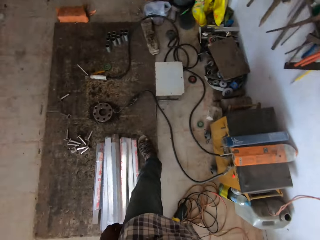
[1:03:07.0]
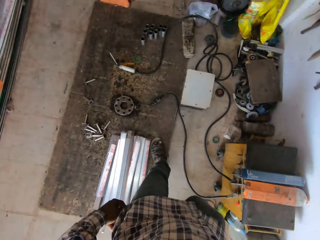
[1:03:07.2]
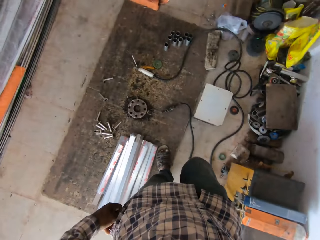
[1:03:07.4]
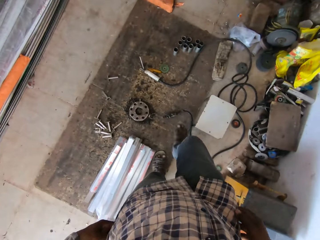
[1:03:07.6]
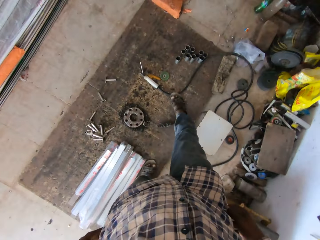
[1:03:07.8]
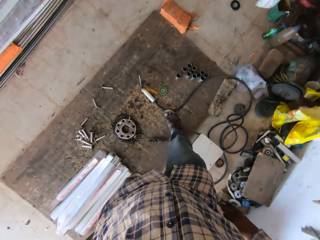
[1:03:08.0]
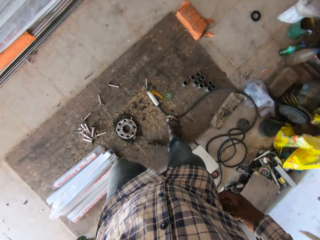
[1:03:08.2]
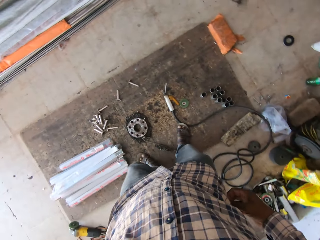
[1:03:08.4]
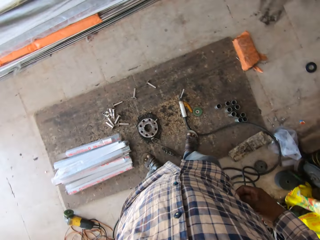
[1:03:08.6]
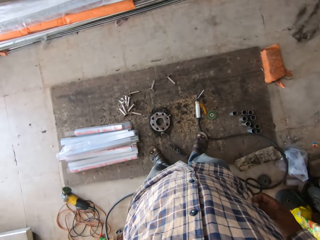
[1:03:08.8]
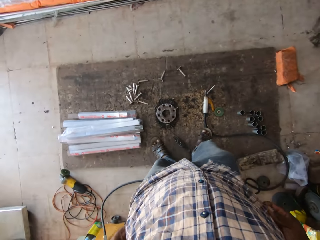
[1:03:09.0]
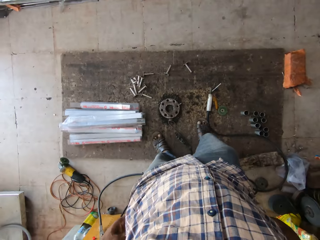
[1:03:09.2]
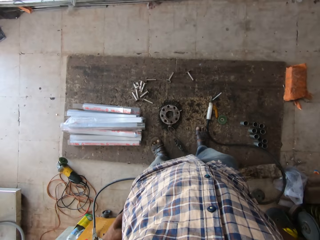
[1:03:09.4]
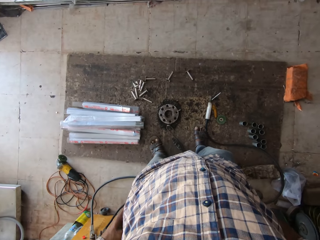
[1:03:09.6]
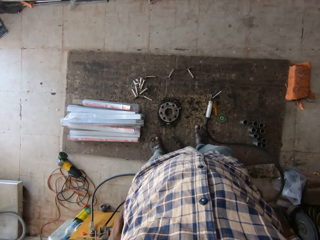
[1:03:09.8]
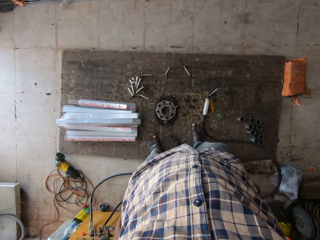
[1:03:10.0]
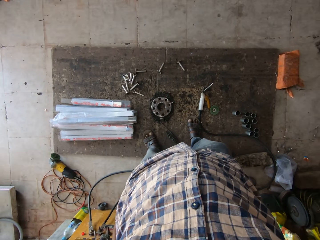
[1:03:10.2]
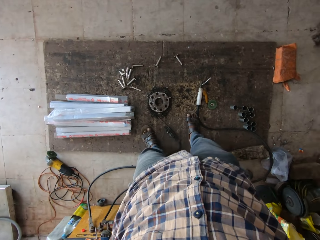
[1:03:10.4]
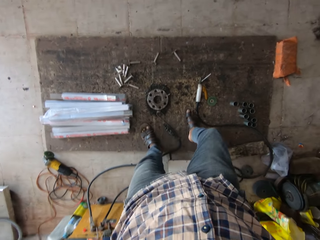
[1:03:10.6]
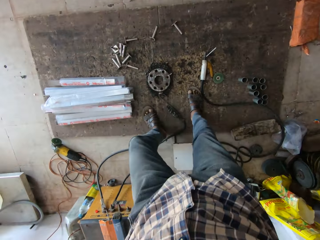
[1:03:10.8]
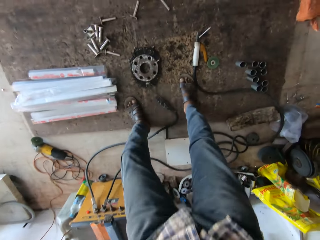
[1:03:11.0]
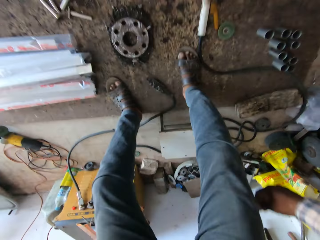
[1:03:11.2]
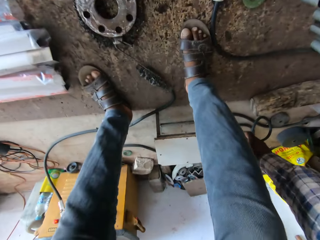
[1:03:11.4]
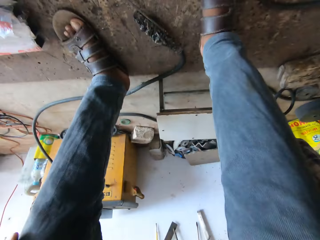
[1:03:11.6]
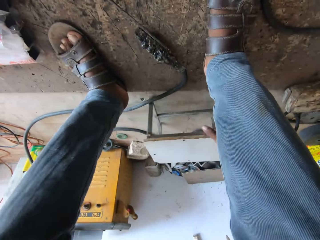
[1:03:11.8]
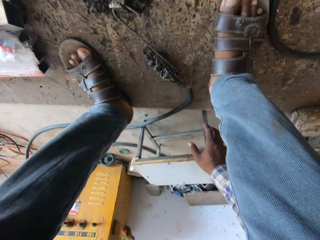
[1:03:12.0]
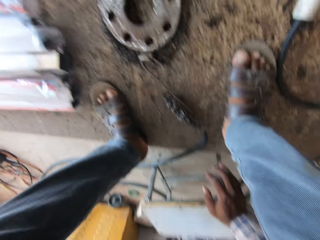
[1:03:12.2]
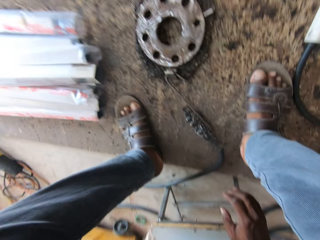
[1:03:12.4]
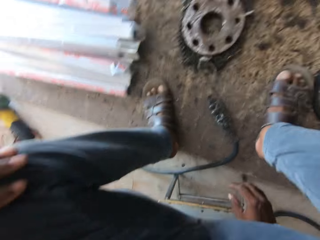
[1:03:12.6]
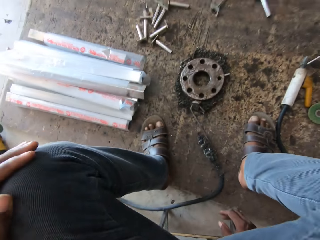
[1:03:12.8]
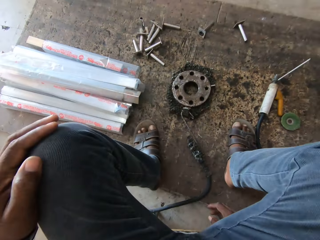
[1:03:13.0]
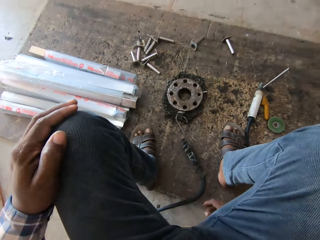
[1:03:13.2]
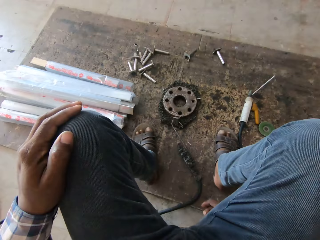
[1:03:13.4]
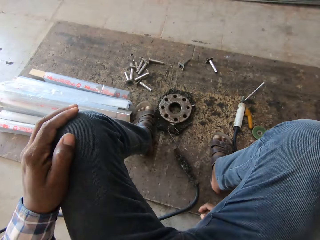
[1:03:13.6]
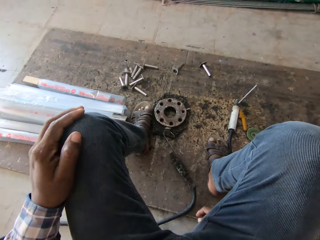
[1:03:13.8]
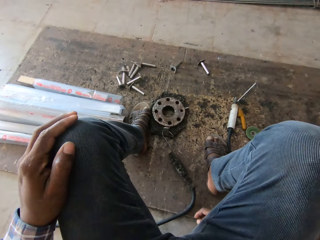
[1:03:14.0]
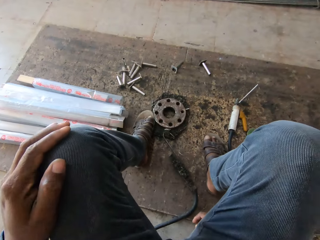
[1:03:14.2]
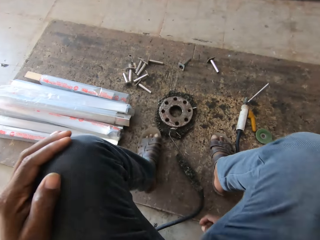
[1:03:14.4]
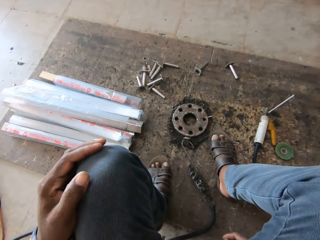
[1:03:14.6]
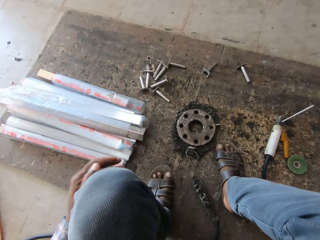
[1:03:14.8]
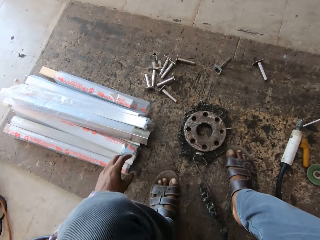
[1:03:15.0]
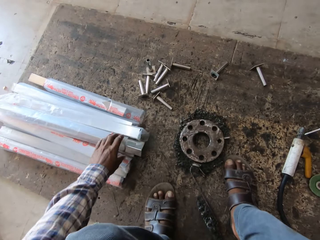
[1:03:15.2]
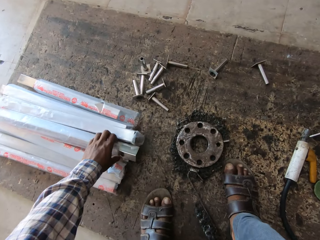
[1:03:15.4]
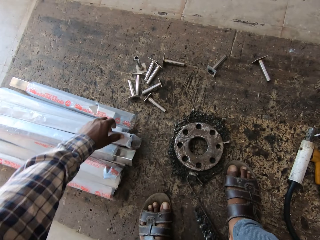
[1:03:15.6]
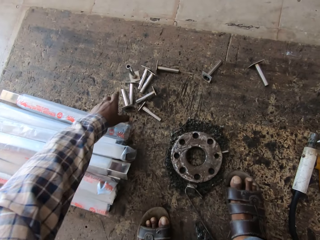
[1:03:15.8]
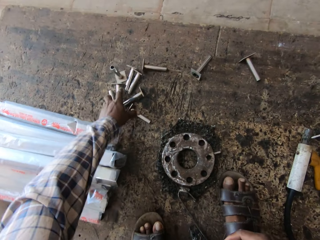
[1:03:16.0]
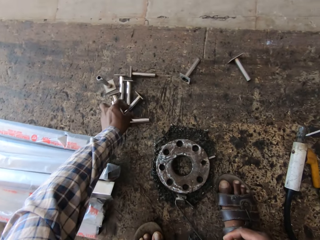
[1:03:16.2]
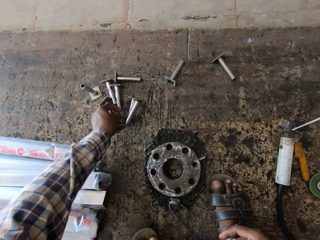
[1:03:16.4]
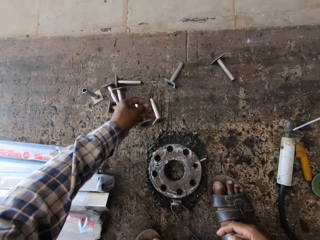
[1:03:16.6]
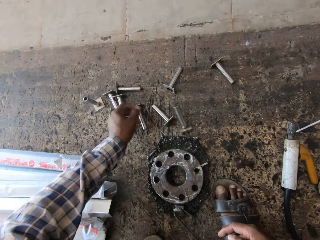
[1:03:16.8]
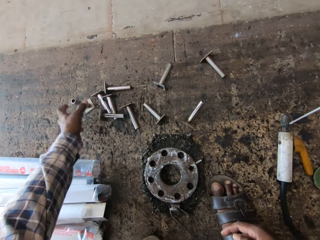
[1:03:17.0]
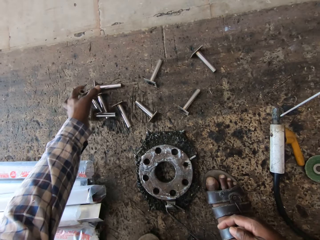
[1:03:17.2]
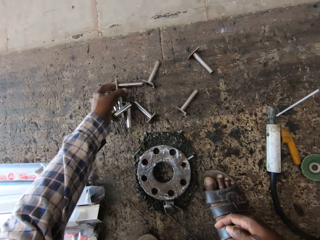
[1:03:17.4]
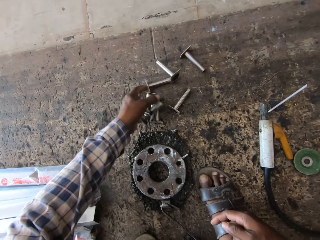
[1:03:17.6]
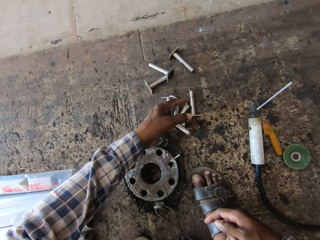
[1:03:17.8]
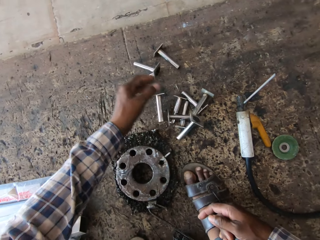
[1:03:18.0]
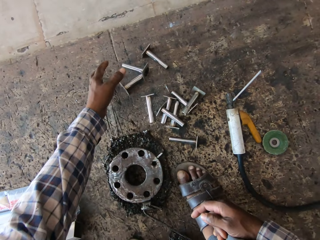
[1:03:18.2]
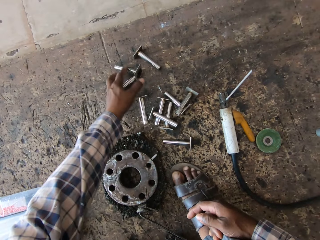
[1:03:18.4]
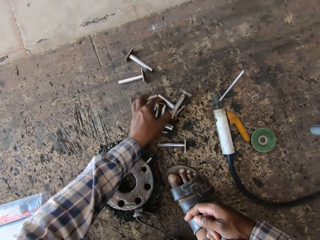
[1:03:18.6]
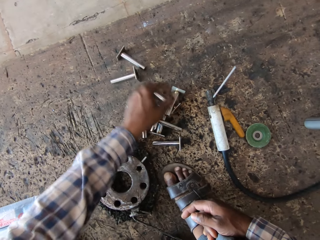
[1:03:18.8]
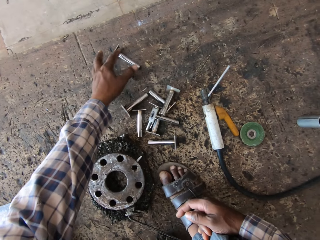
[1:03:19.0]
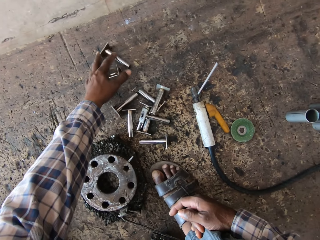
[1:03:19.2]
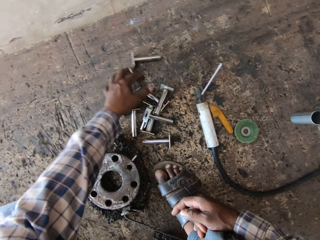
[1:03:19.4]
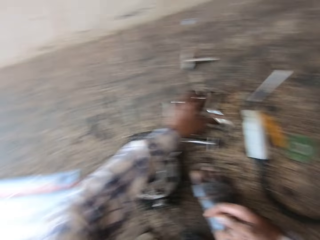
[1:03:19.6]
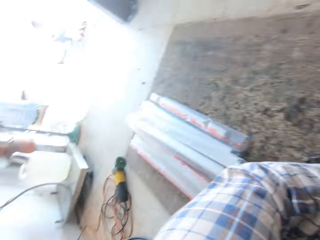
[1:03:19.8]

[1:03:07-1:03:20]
The camera wearer moves a stool or chair on the floor with his right hand. He sits on the chair. He touches the metal stands with the left hand. He moves metal tubes on the floor with his left hand.

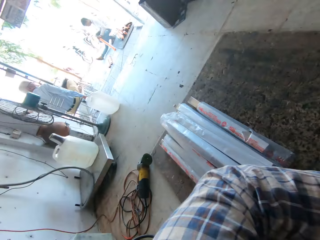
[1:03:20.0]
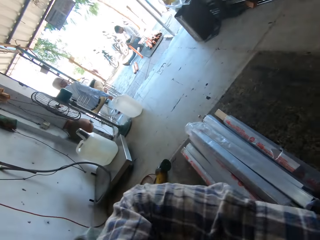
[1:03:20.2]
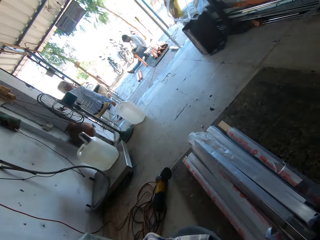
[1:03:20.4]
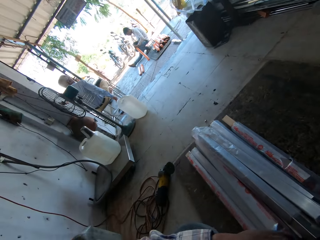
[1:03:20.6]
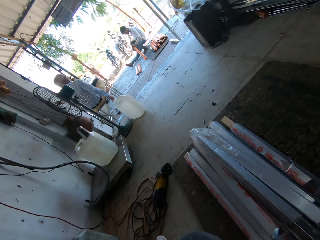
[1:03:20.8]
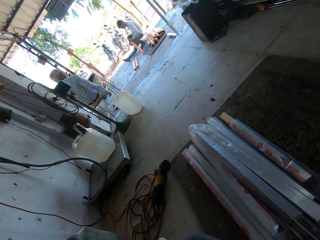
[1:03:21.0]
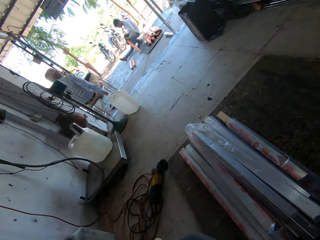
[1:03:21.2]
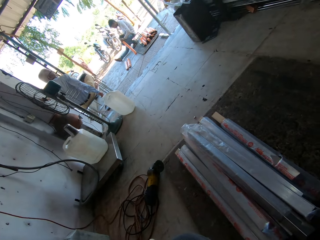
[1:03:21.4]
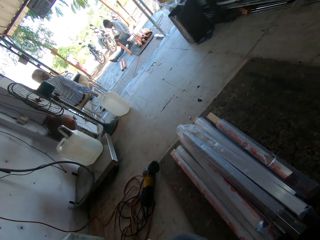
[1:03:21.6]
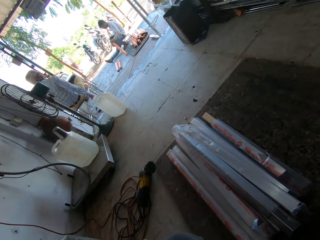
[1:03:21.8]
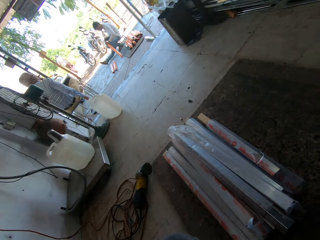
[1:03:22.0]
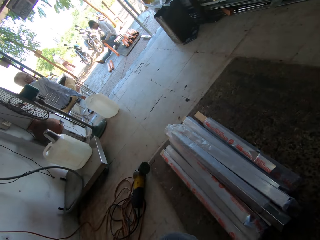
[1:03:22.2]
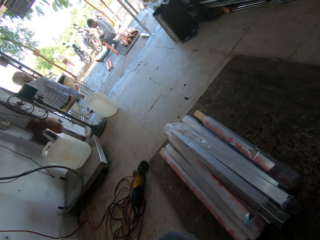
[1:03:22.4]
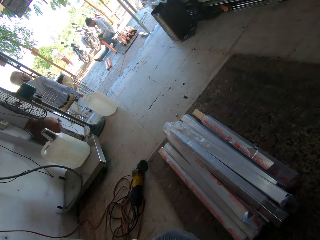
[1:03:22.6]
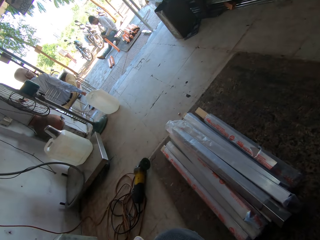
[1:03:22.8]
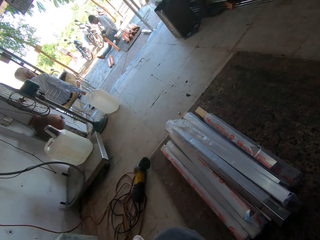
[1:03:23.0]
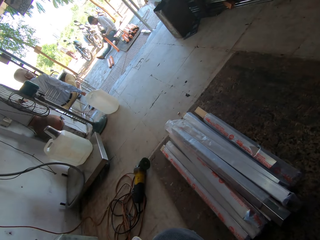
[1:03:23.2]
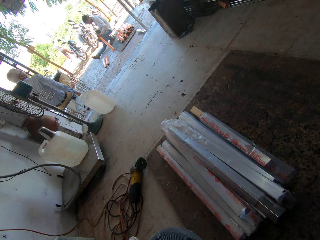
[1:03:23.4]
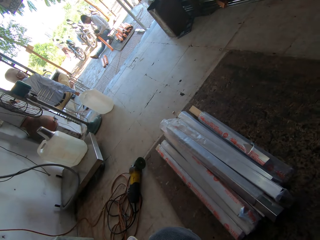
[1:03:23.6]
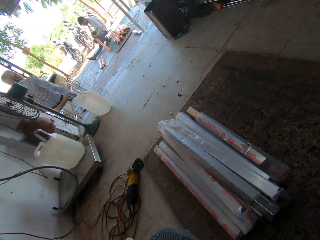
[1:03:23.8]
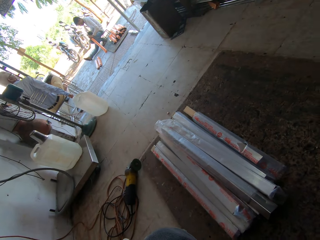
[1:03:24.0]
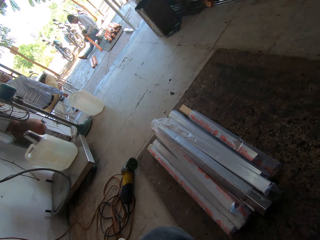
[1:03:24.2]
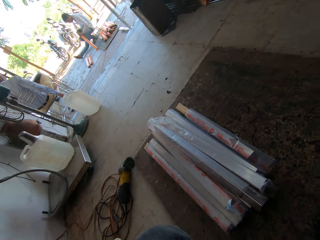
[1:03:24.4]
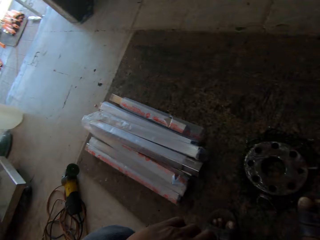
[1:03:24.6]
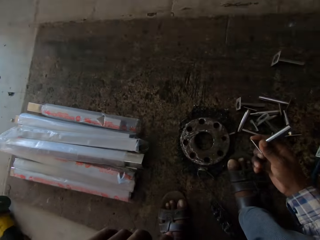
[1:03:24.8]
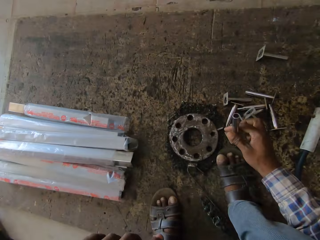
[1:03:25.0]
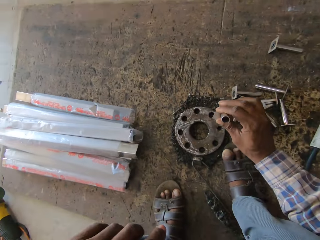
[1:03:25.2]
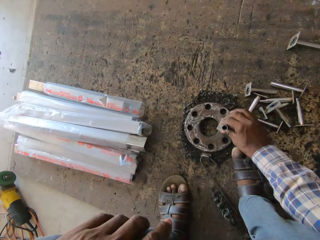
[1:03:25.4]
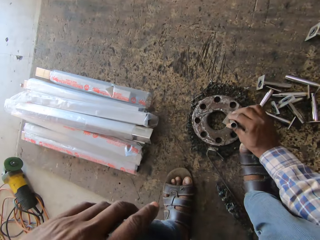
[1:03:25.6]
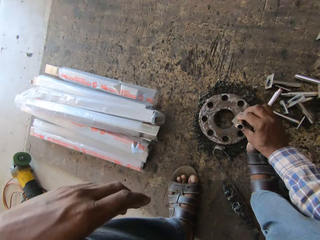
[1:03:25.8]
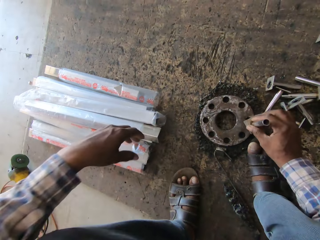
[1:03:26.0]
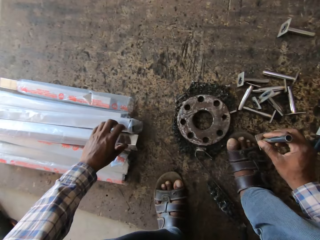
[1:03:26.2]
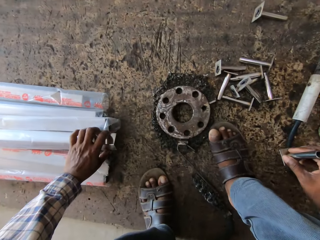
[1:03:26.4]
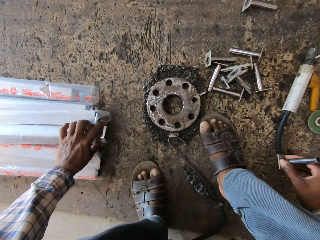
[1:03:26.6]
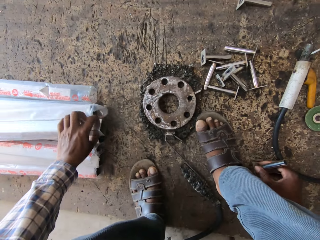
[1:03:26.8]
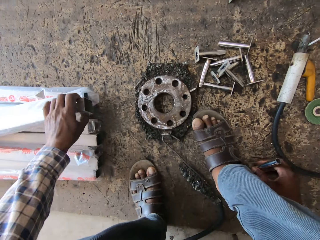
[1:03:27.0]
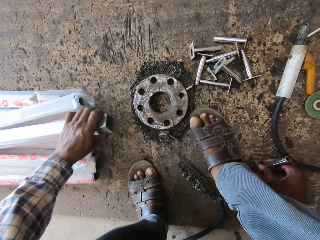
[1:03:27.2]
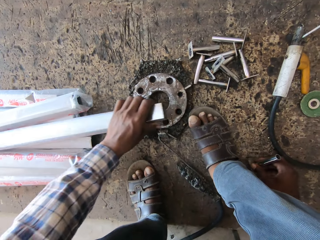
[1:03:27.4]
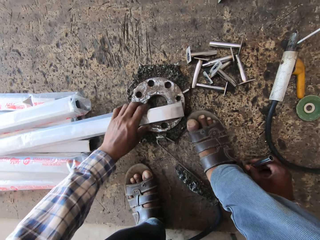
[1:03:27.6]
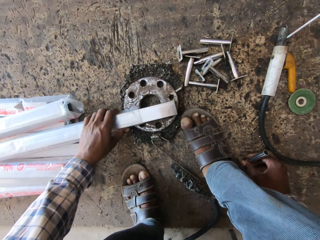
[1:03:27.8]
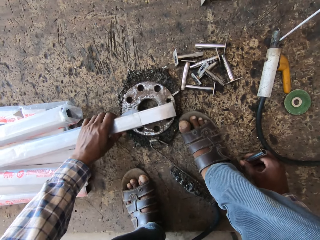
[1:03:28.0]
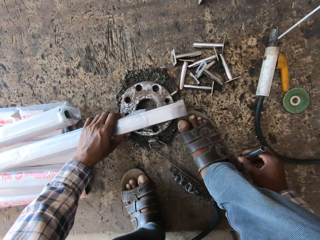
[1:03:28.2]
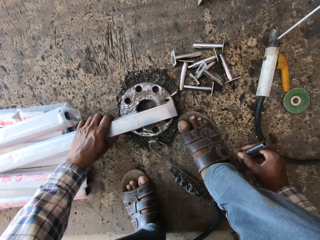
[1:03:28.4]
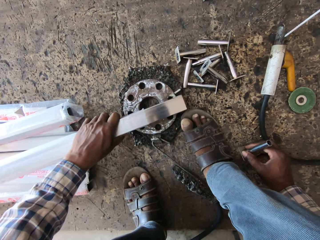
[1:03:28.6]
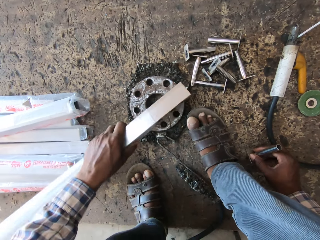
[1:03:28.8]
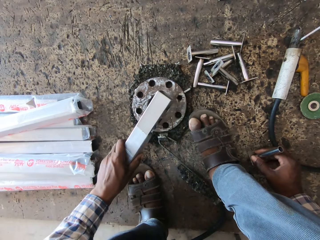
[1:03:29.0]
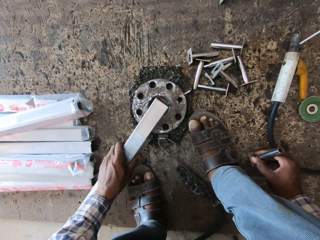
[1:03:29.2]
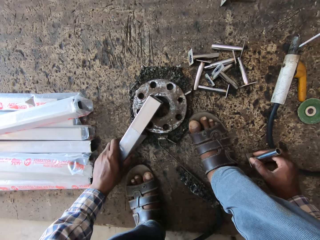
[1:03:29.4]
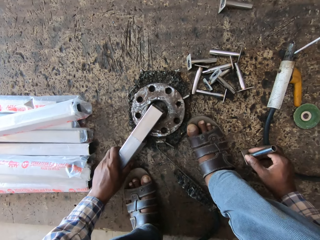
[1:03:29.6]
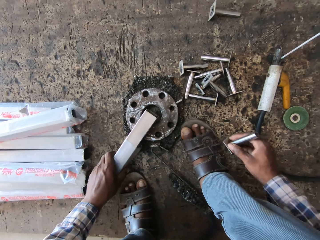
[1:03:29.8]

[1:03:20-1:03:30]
The camera wearer looks around. He does something. He looks around. He taps a metal piece with a metal tube in his right hand. He holds the metal with the left hand. He picks up an aluminum tube with his left hand from the floor. He moves the metal with the left hand. He places the aluminum tube on the metal piece.
